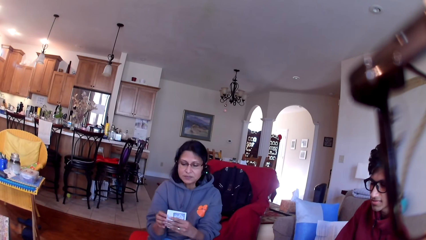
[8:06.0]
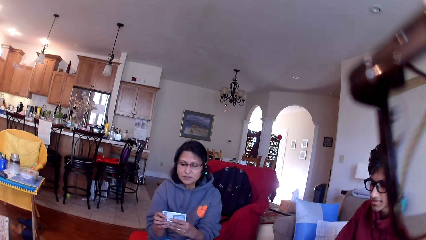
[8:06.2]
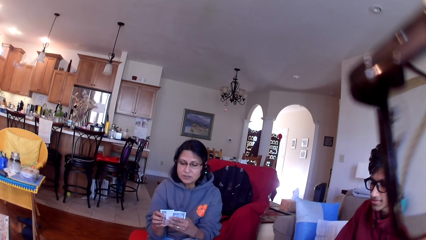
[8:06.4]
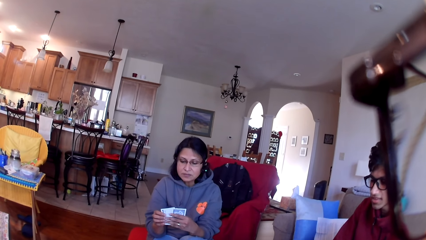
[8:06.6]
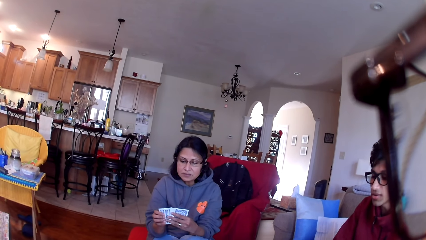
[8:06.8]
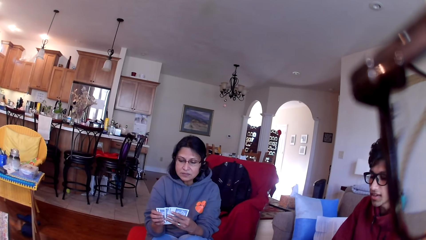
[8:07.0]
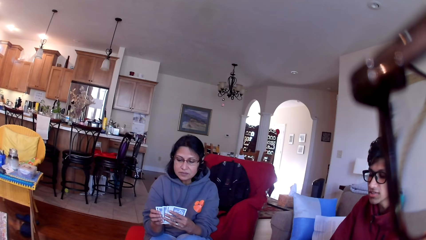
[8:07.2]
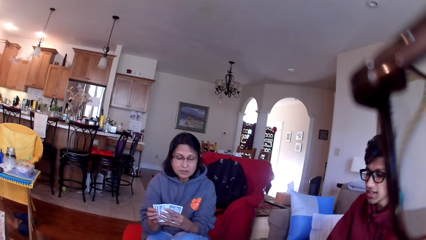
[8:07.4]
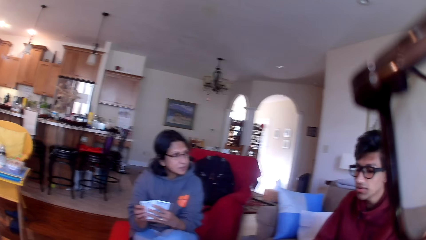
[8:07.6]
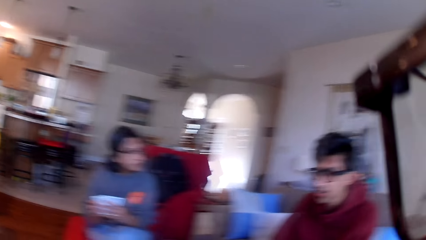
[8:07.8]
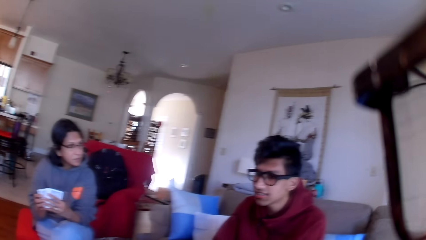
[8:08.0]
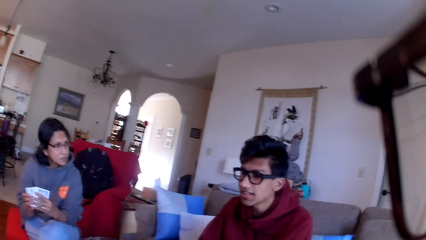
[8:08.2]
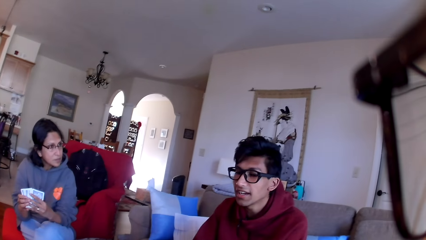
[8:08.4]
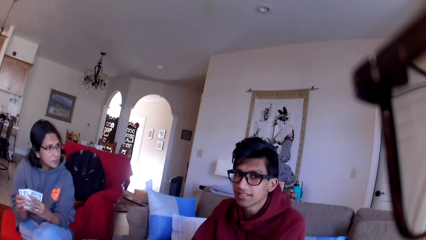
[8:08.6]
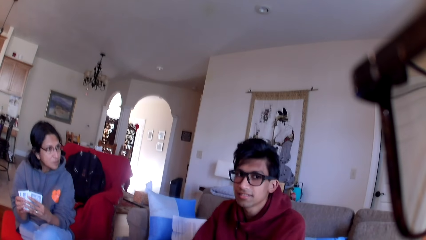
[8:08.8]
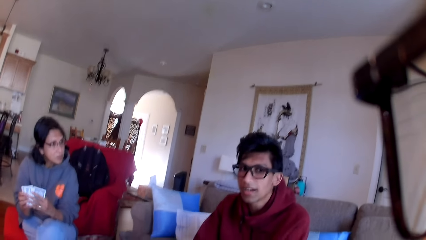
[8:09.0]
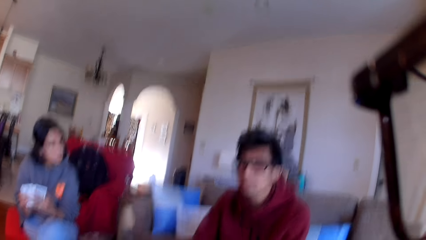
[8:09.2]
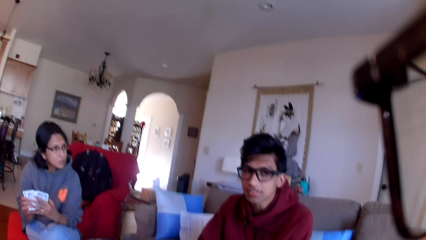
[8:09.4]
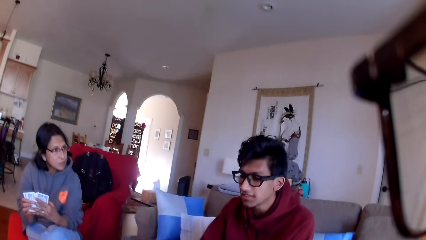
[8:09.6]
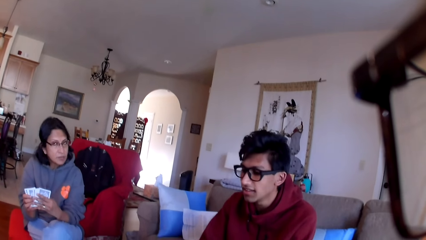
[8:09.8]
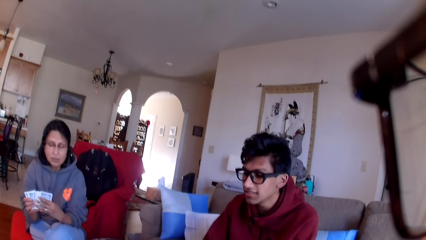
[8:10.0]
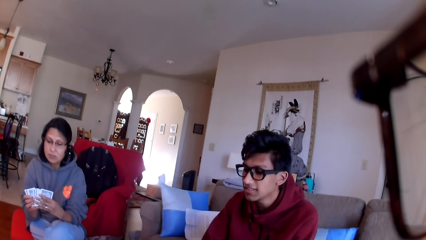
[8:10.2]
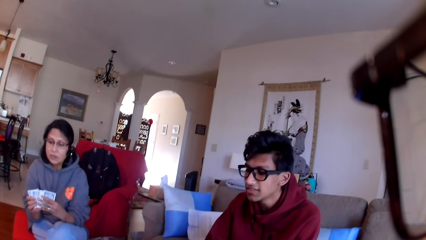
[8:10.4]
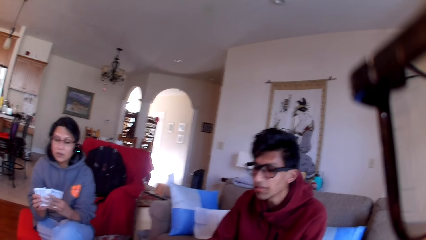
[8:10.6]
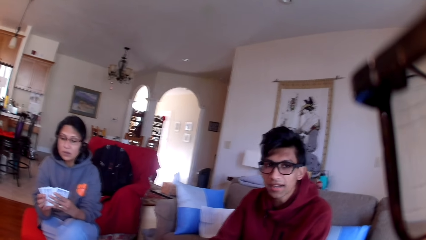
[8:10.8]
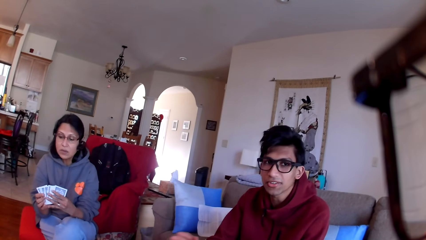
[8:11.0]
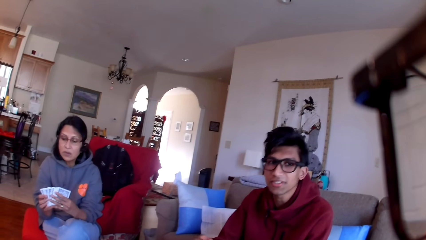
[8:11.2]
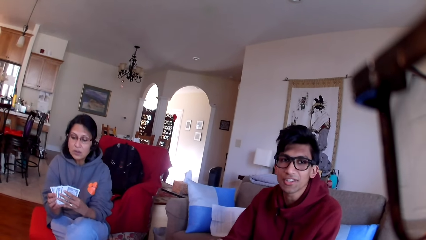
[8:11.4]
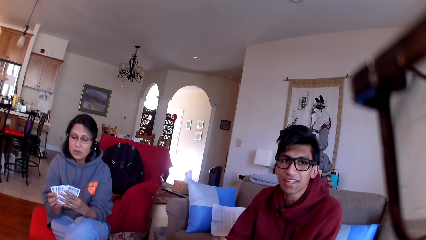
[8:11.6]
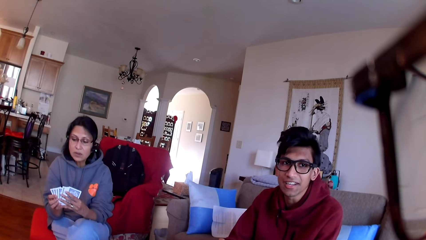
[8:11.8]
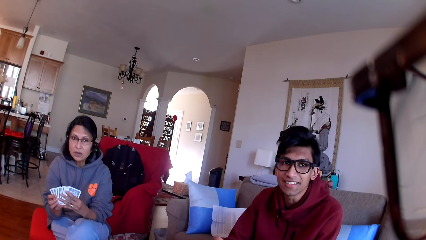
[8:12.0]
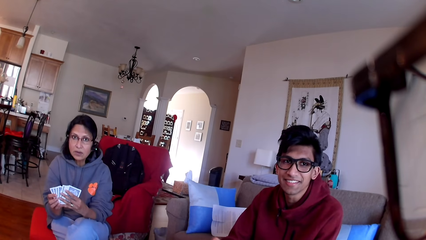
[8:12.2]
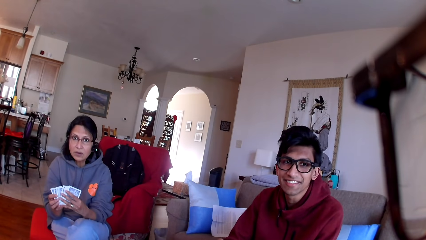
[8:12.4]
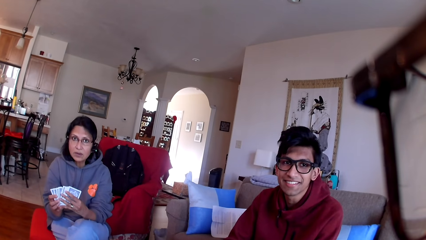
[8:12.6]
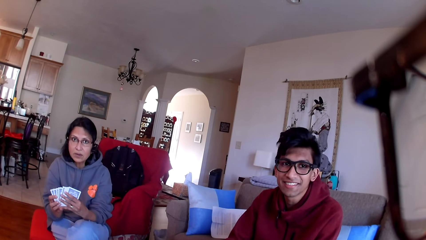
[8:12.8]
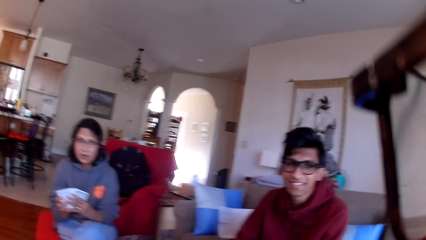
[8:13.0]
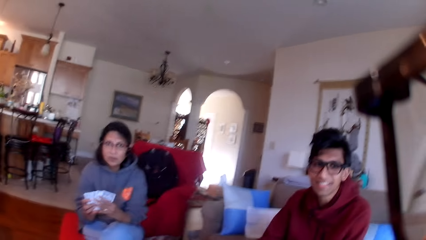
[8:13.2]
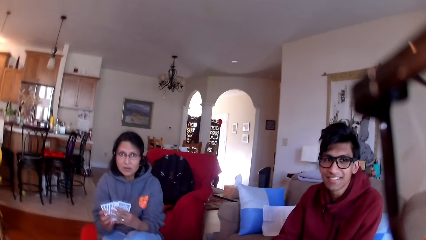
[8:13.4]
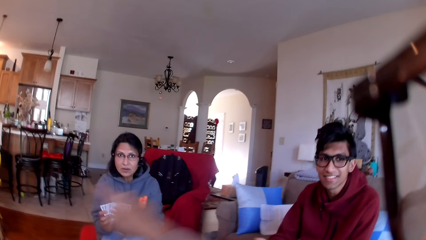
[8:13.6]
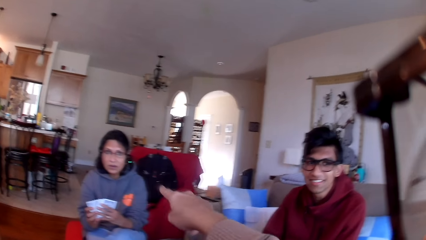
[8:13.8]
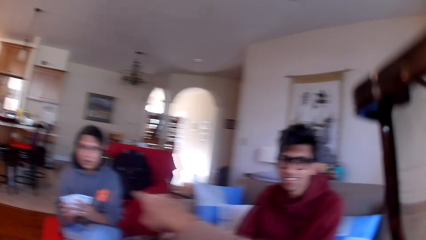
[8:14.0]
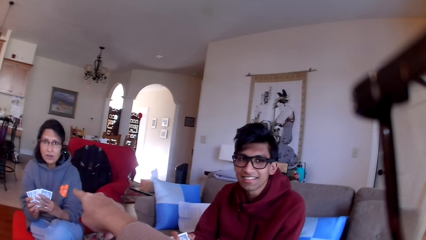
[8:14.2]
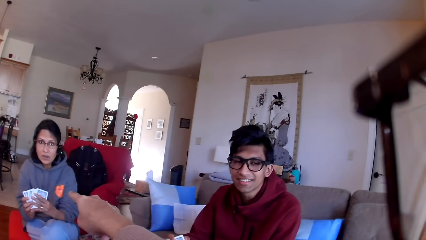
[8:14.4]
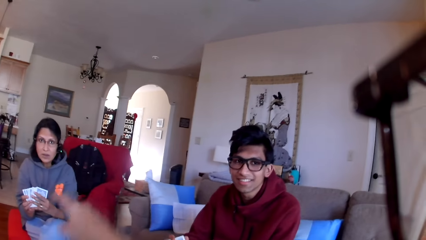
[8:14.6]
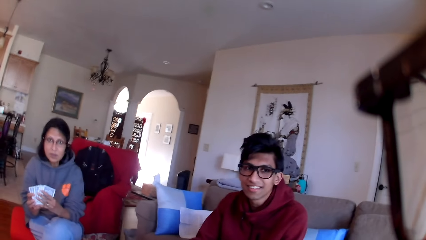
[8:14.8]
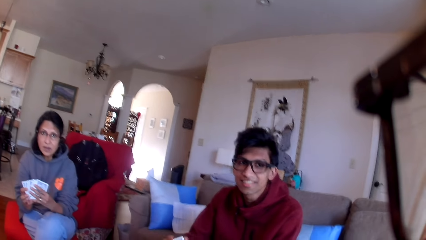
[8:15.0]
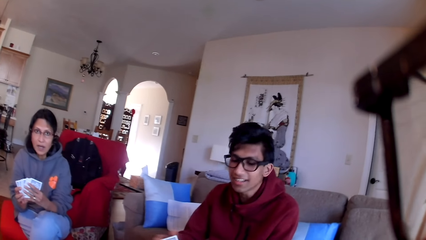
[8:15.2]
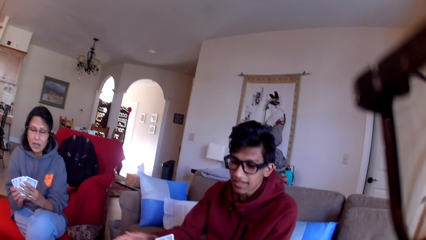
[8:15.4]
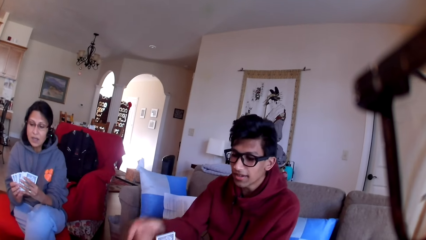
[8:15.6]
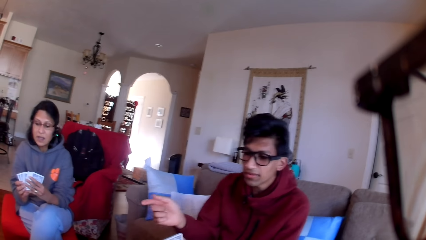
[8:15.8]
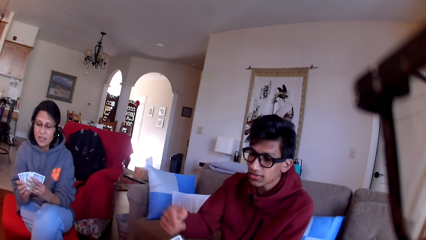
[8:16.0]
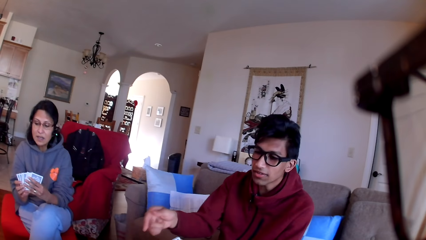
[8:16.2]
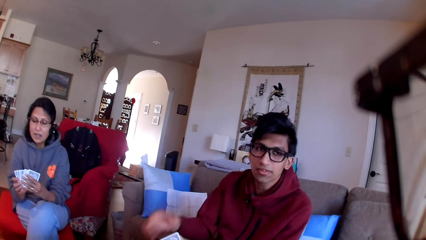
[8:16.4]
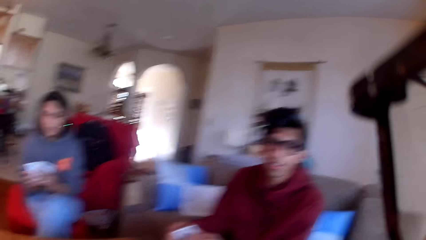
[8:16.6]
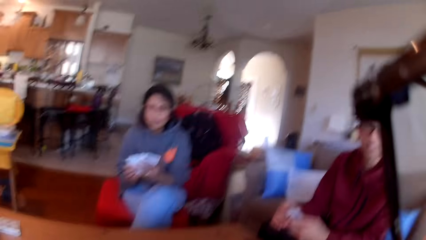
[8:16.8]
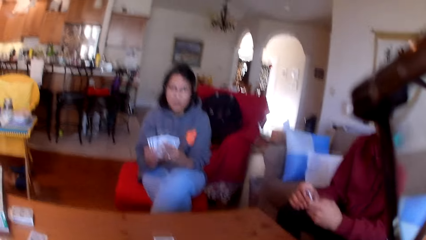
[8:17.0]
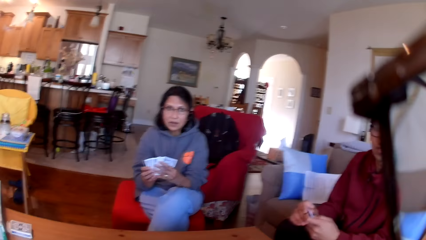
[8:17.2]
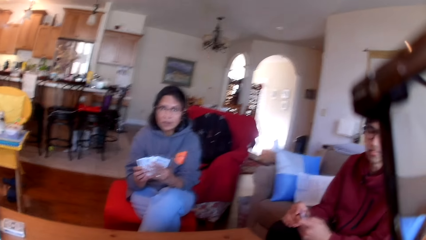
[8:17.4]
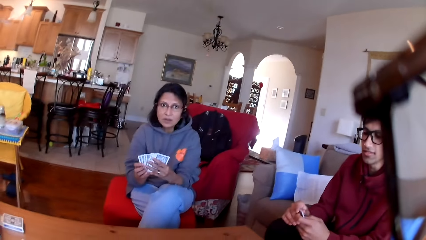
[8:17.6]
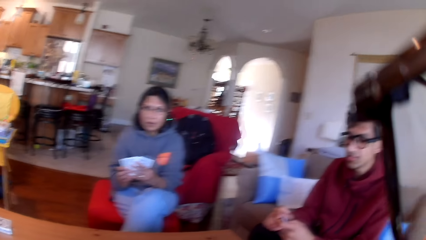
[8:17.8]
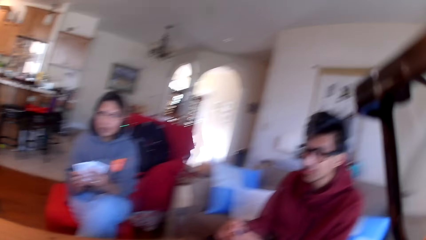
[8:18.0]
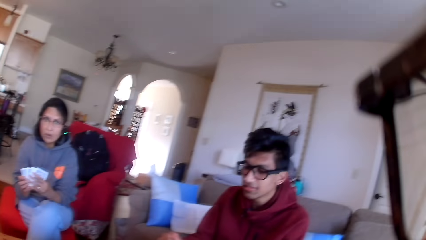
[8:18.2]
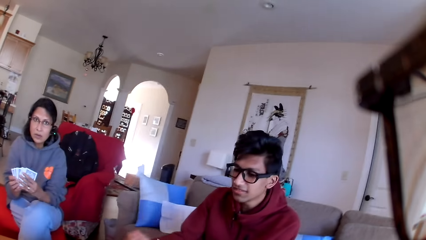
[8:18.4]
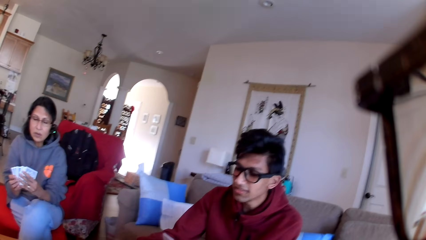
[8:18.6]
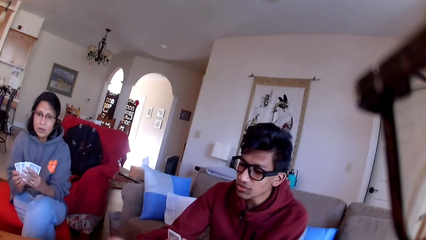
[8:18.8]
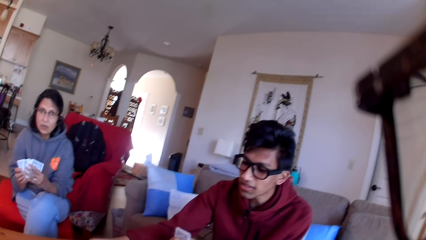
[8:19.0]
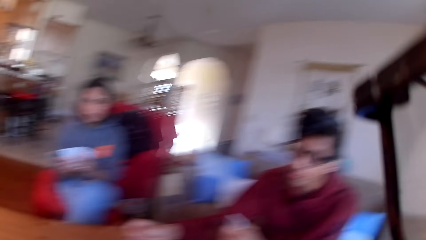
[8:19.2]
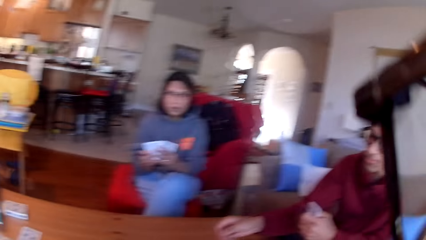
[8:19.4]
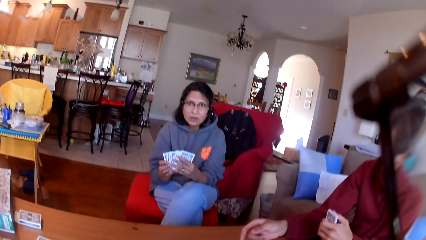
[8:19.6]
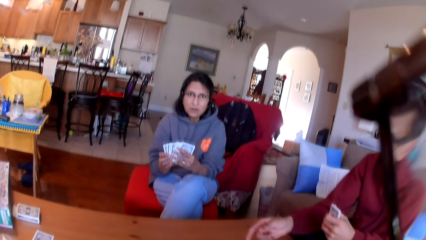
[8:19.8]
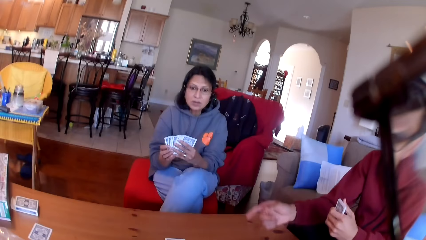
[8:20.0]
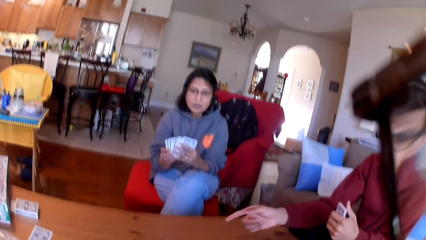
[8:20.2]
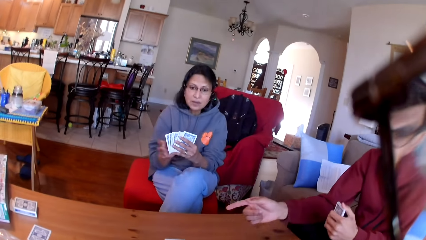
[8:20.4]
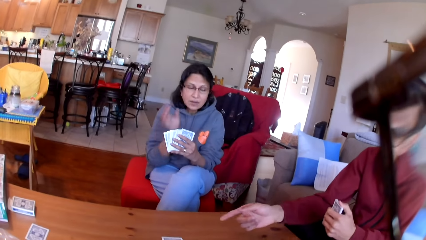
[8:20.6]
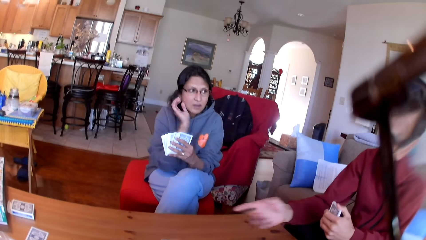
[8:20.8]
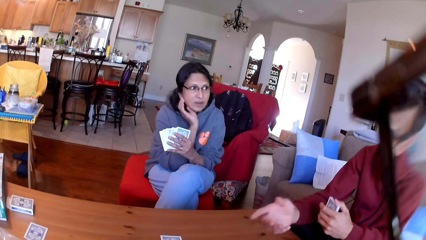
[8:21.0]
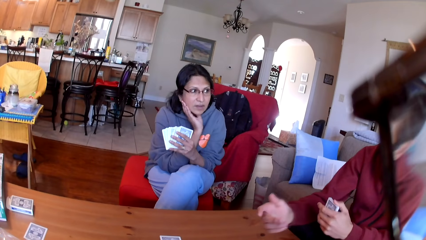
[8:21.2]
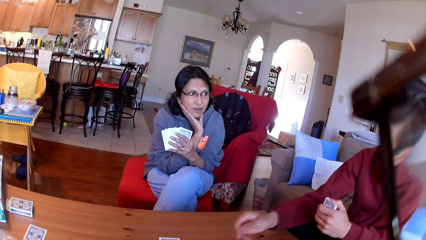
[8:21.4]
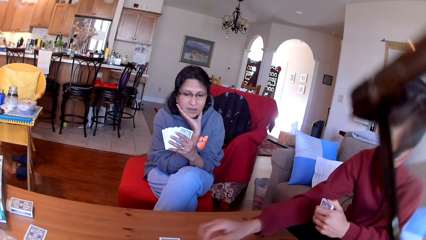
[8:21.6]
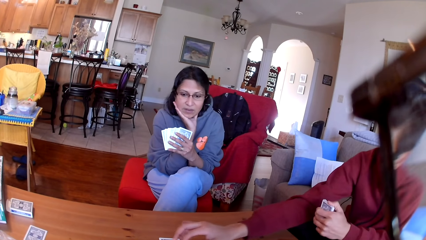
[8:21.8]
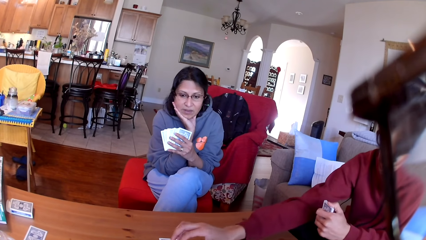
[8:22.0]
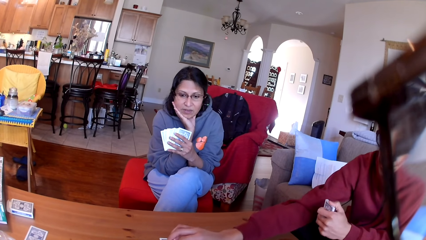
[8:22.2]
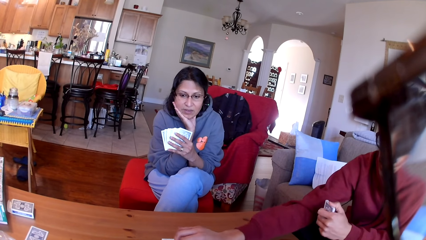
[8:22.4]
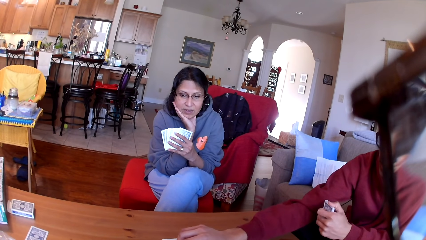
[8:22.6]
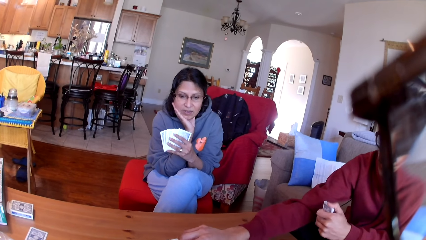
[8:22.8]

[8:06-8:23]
A person moves the cards in his hands. The camera wearer stares at another person. He moves his hand. The other person moves his hand.
